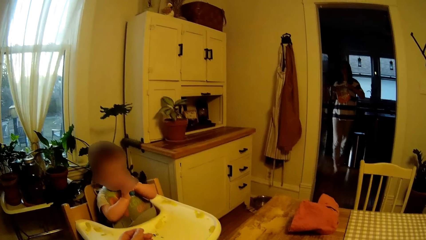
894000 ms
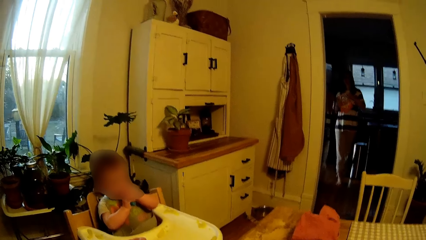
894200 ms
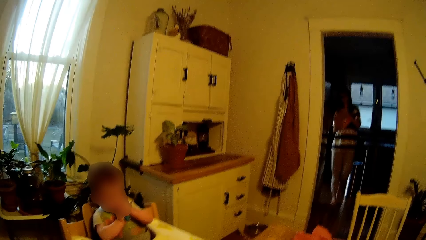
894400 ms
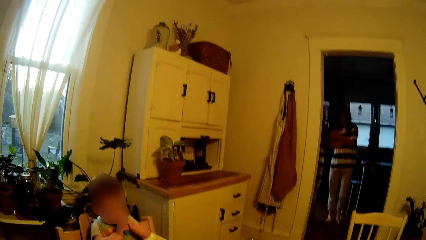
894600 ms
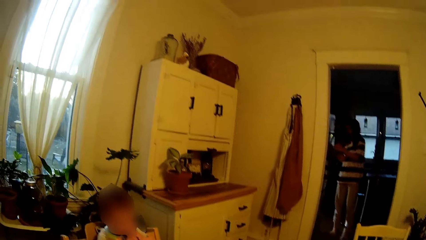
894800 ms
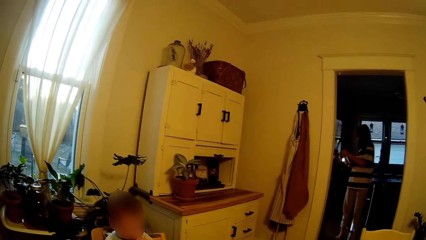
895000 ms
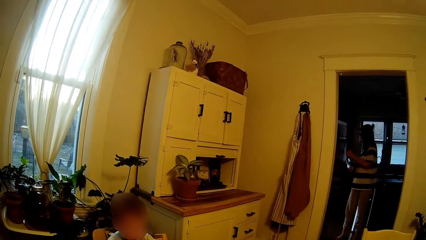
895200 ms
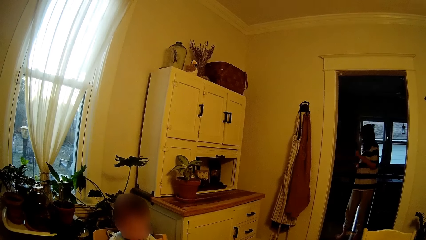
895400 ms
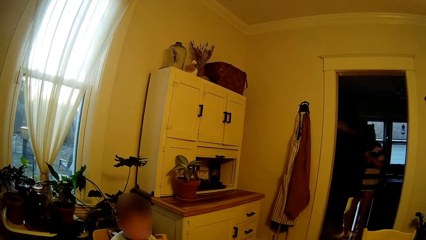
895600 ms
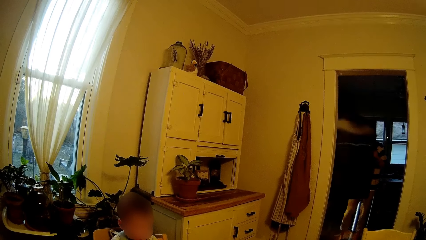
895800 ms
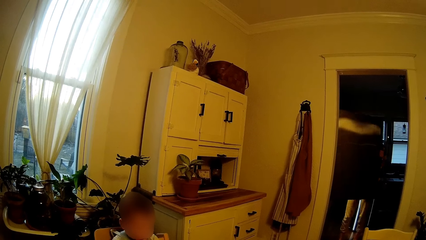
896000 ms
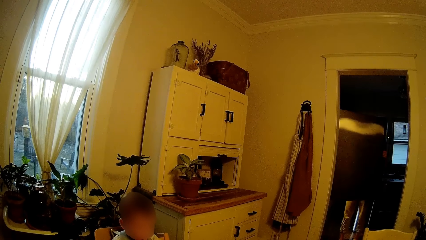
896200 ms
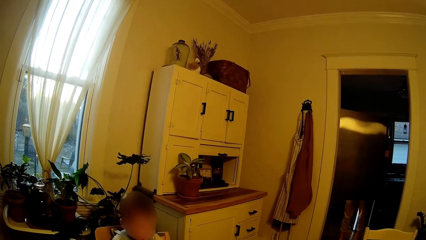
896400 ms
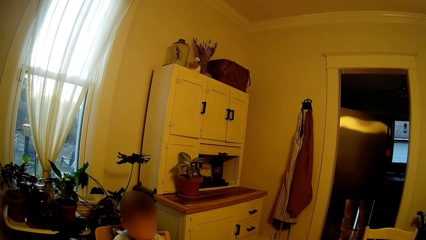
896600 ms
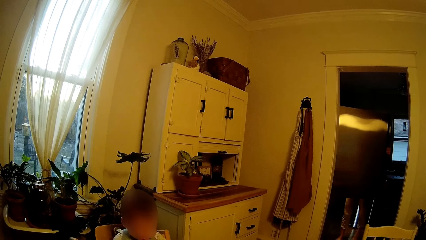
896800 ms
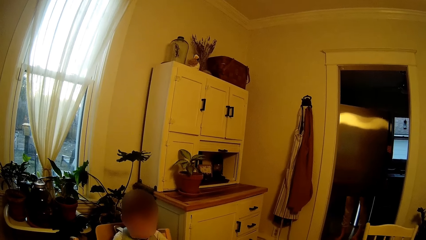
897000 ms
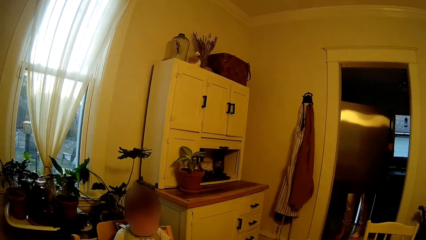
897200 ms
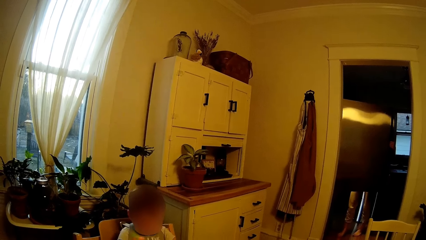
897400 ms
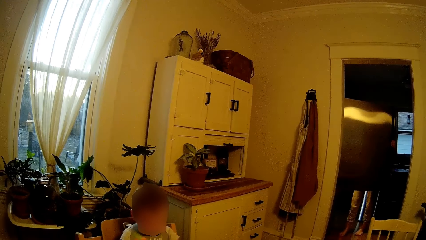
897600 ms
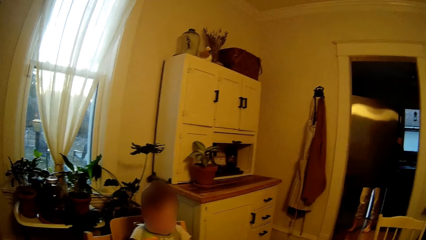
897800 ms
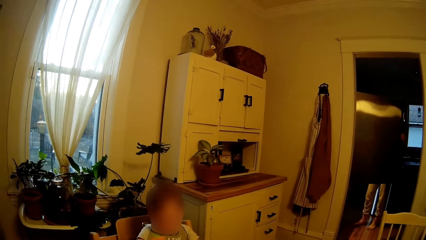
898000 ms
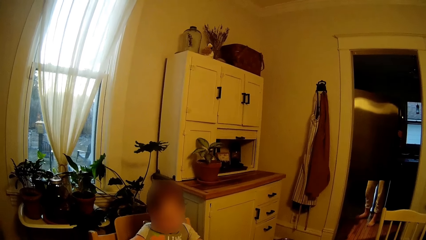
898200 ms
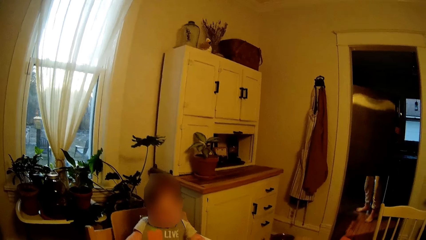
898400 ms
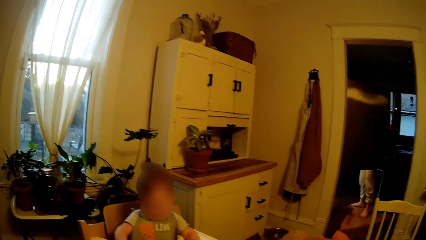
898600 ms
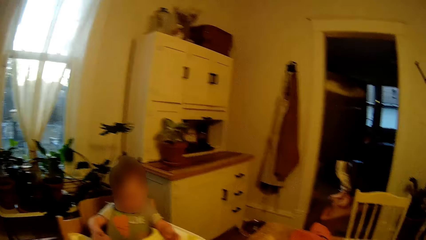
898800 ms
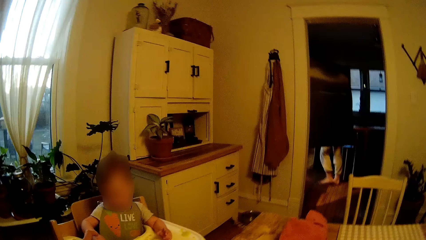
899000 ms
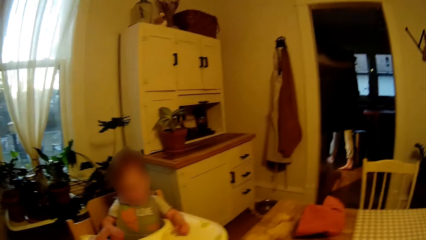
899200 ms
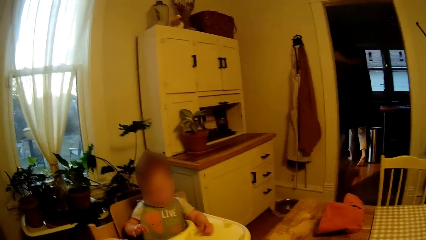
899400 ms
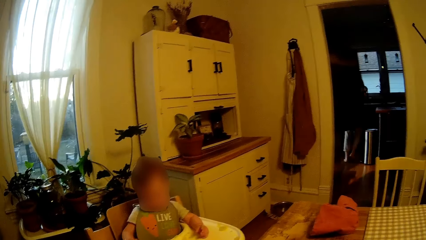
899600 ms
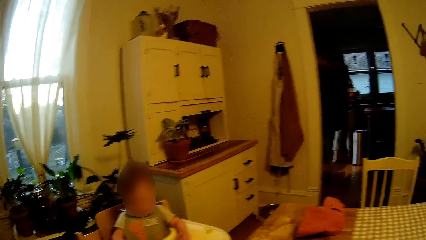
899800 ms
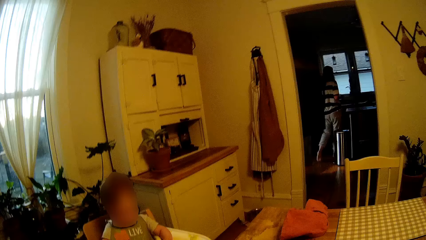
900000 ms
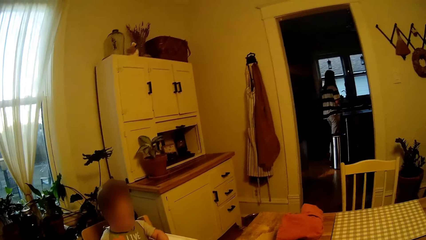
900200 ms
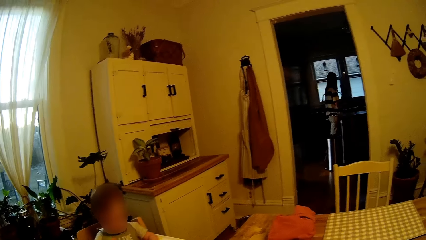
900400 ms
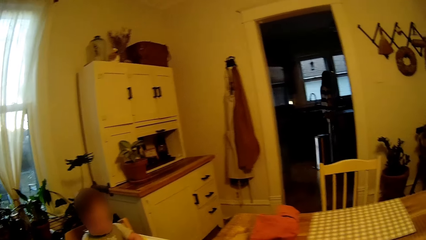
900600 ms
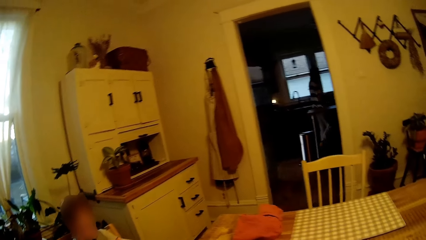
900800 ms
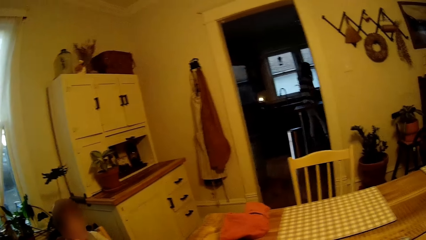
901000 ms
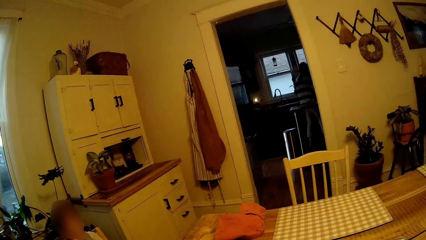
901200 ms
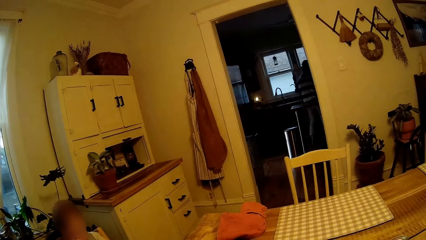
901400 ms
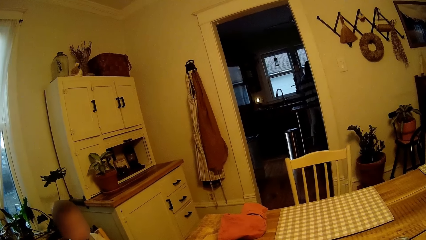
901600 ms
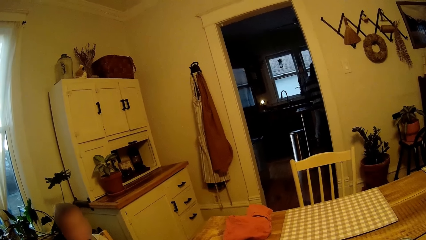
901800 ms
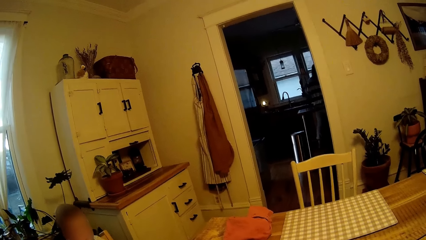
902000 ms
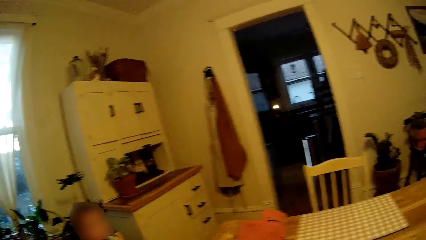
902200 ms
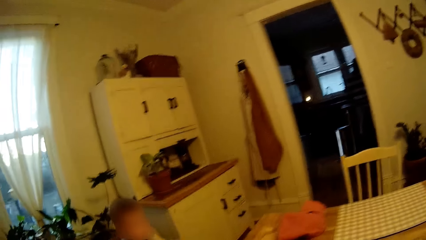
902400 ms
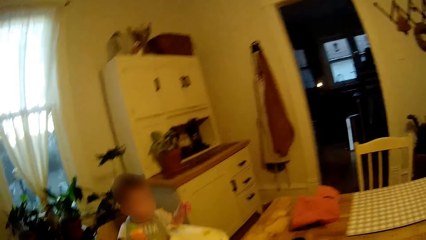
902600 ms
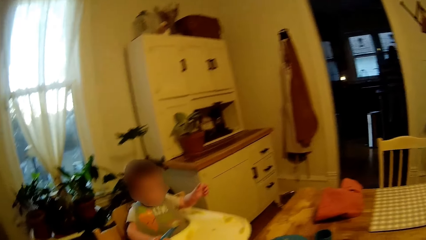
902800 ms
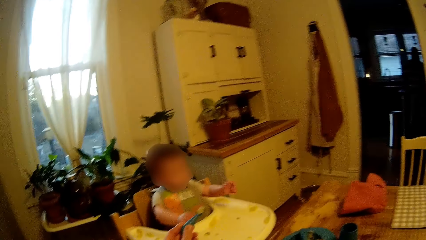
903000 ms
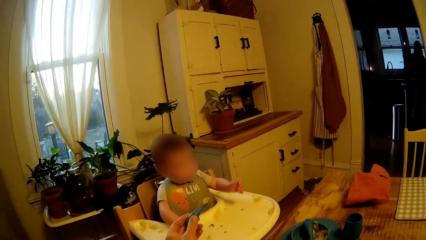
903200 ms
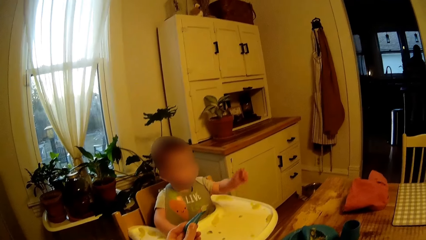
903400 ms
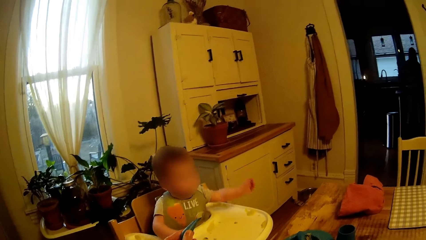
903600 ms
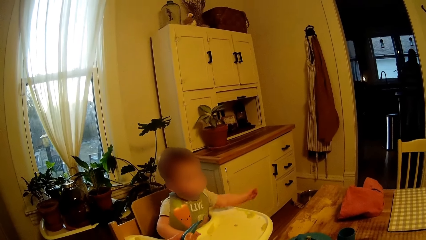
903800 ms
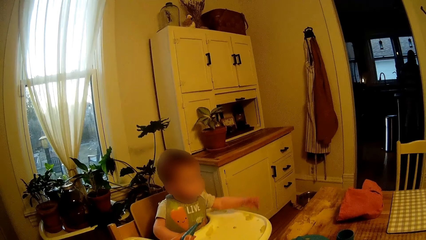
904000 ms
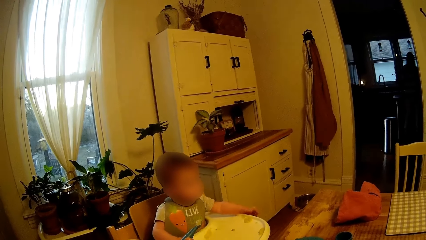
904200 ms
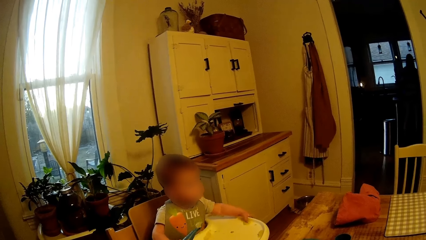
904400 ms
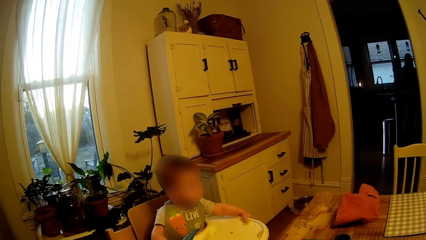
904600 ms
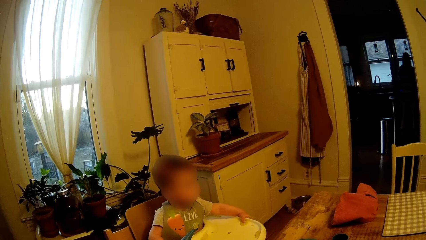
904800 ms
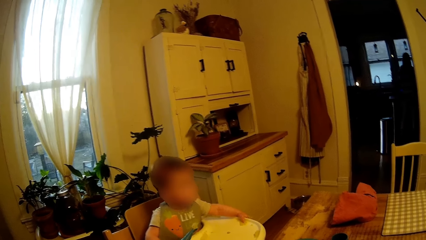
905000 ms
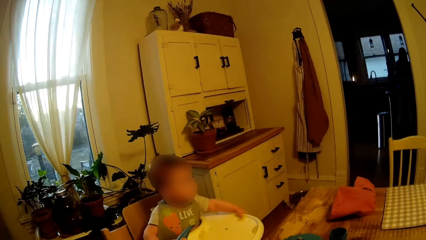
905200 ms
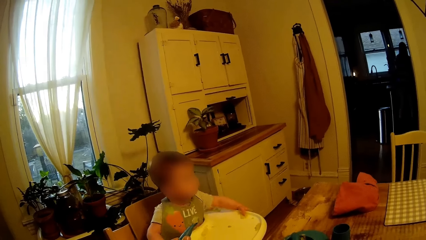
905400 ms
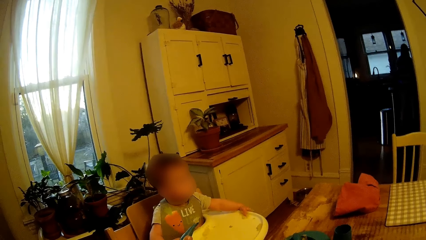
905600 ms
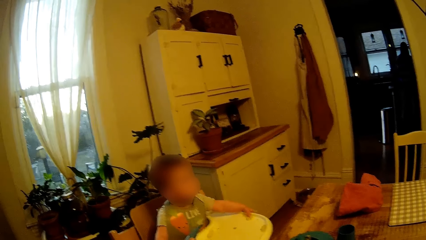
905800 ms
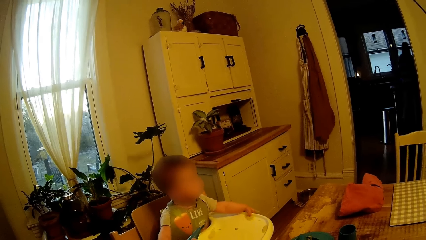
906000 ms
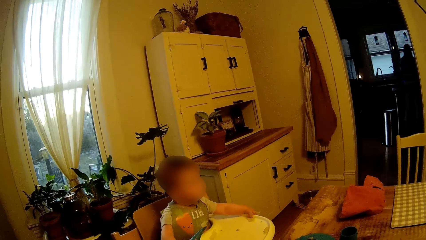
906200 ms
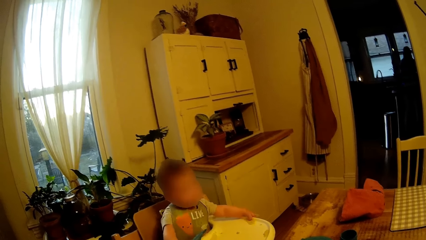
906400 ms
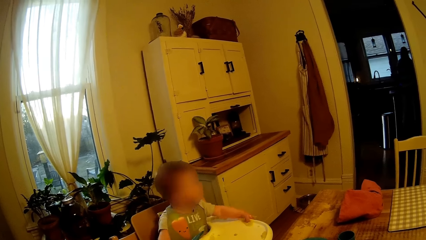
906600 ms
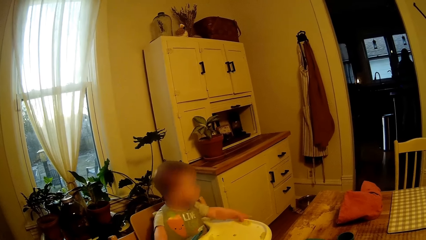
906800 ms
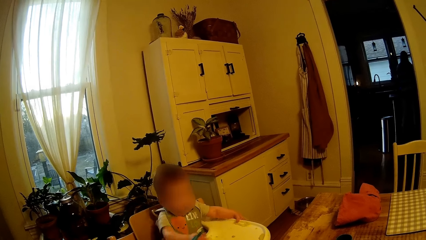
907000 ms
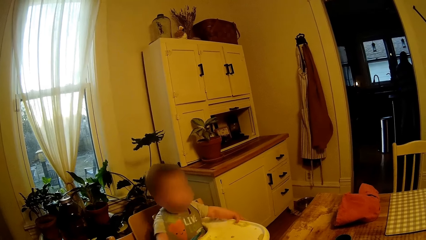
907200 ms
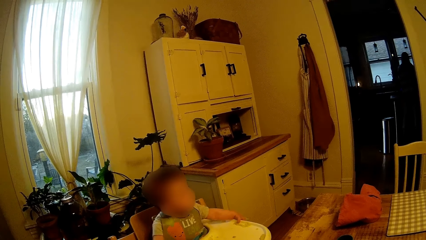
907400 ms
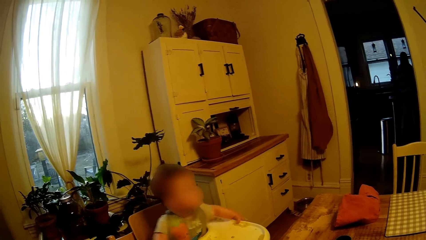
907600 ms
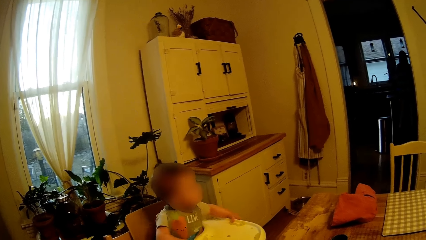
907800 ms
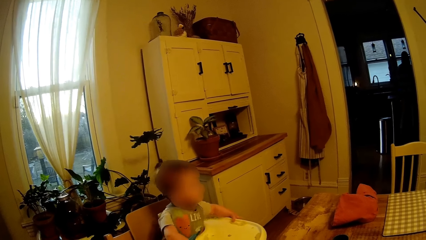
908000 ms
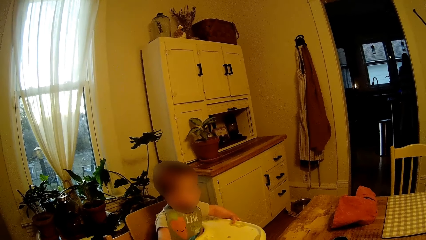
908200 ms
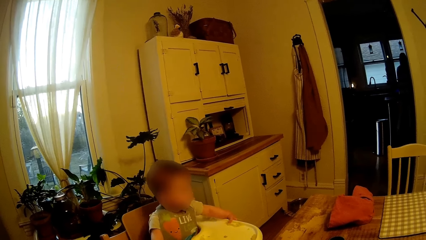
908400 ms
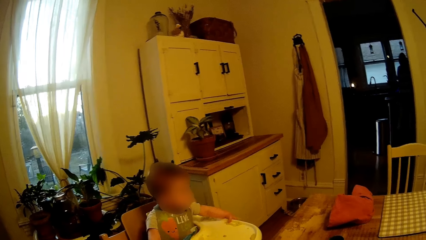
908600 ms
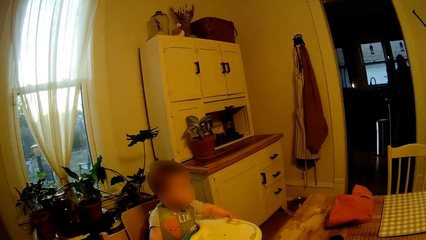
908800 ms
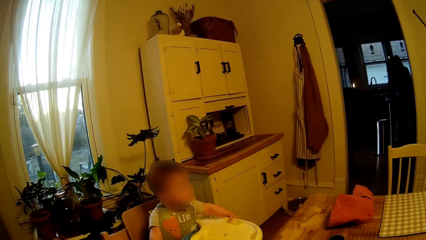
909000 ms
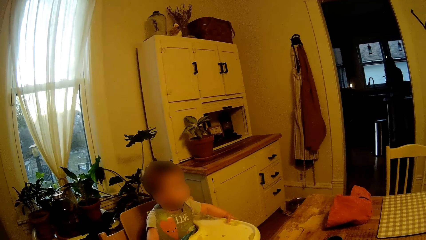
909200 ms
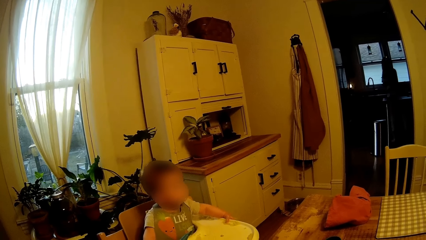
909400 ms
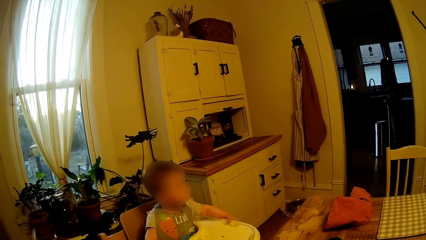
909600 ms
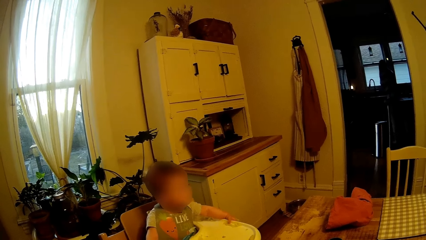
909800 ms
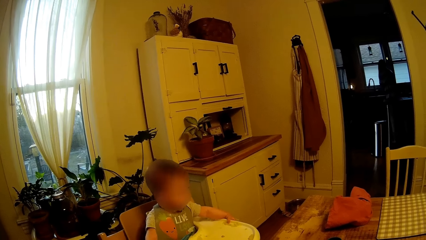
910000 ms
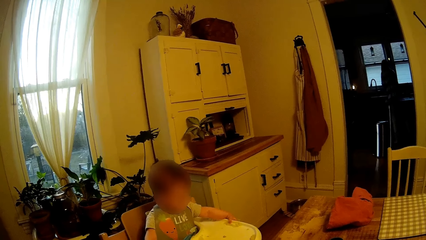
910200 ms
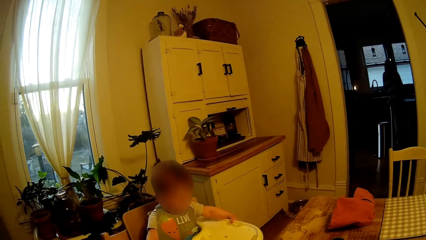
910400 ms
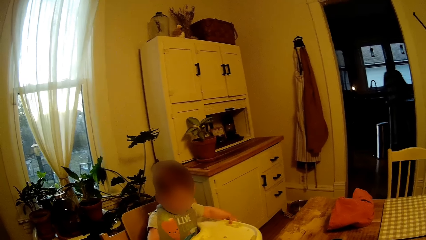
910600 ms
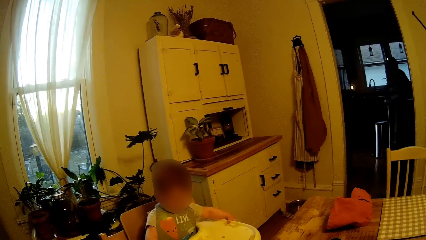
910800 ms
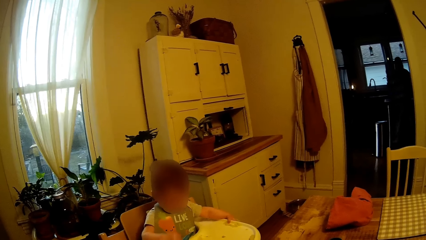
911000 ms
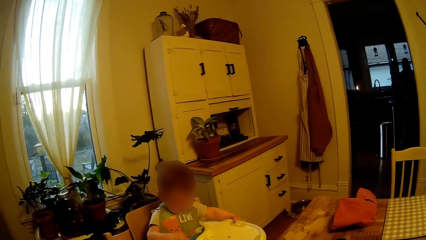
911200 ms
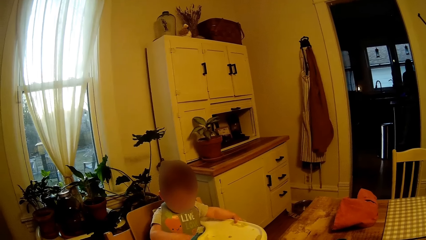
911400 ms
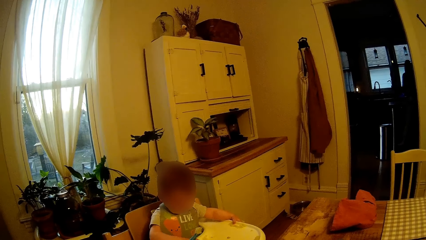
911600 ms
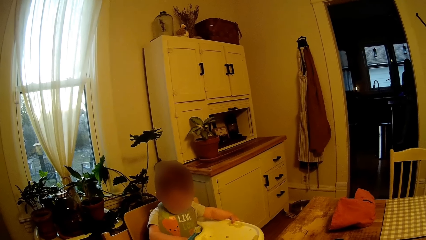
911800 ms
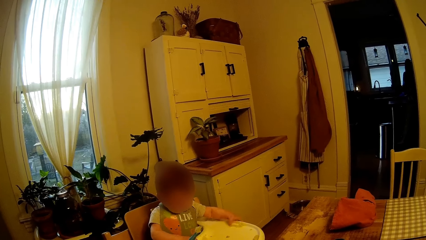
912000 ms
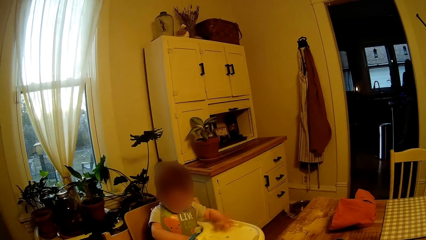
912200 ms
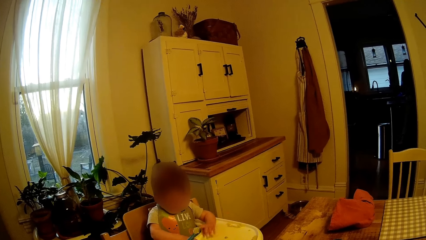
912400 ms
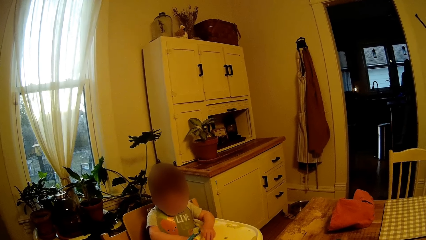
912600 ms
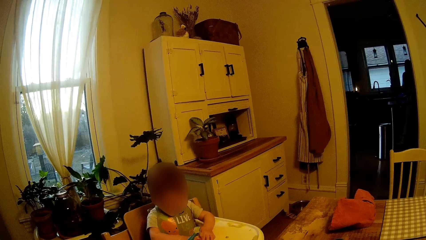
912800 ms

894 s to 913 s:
The woman opens the door of a fridge with her right hand. The camera wearer holds out some cereal on the spoon in his left hand, to the baby.
